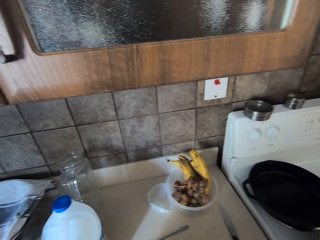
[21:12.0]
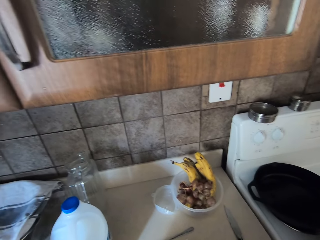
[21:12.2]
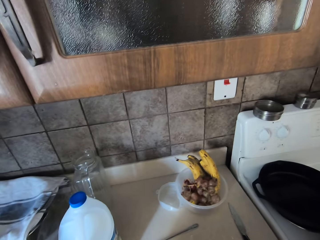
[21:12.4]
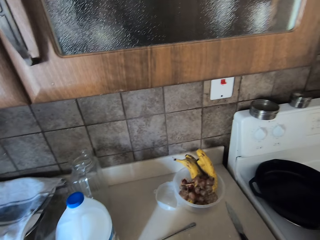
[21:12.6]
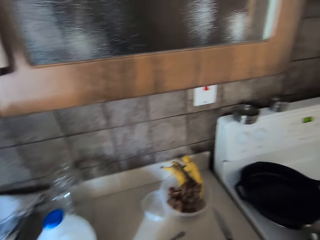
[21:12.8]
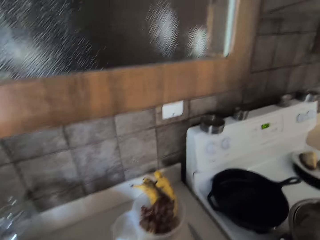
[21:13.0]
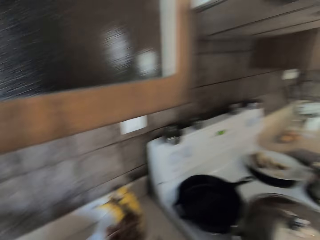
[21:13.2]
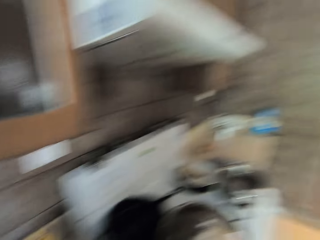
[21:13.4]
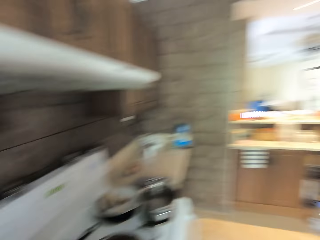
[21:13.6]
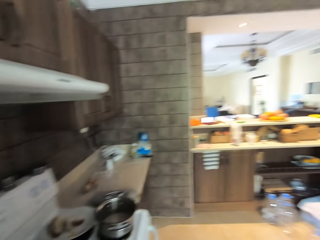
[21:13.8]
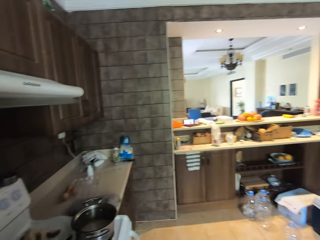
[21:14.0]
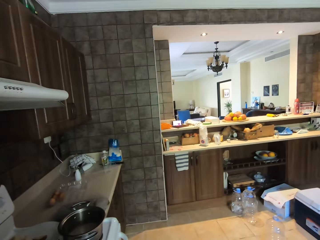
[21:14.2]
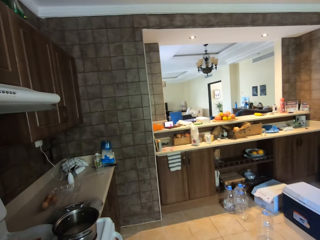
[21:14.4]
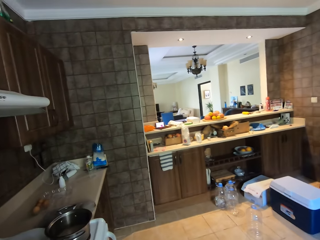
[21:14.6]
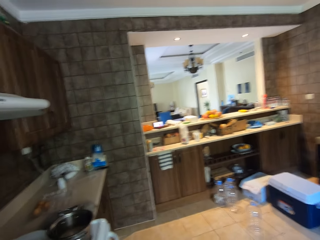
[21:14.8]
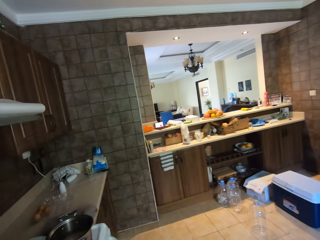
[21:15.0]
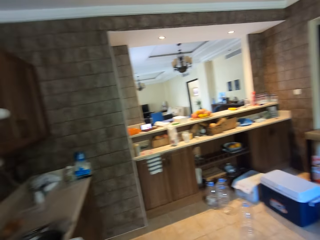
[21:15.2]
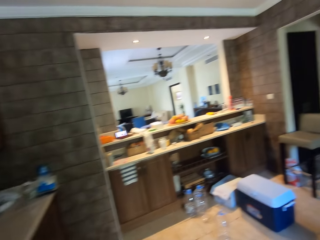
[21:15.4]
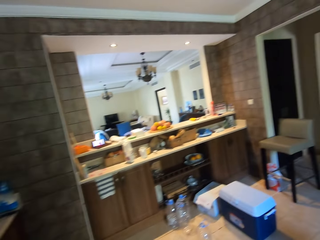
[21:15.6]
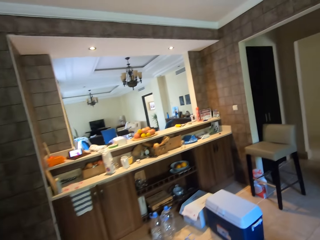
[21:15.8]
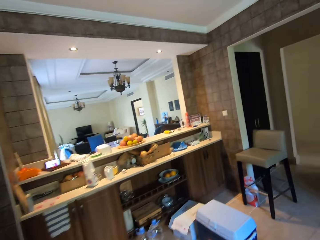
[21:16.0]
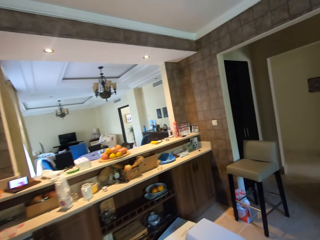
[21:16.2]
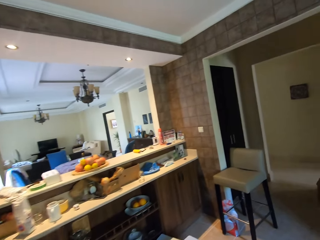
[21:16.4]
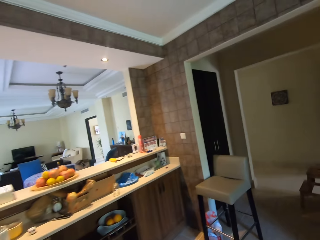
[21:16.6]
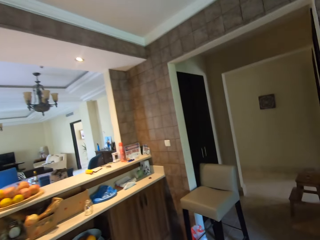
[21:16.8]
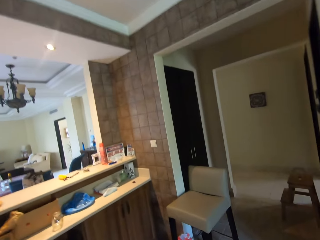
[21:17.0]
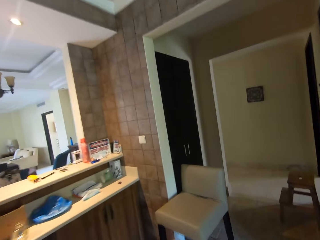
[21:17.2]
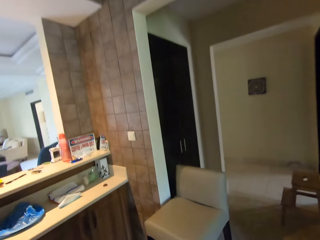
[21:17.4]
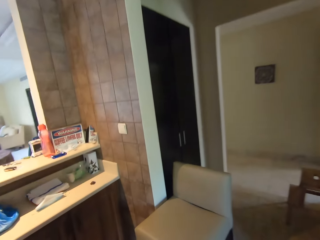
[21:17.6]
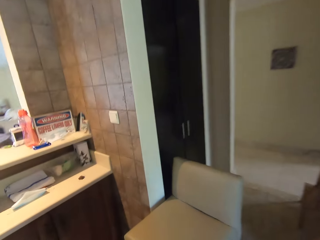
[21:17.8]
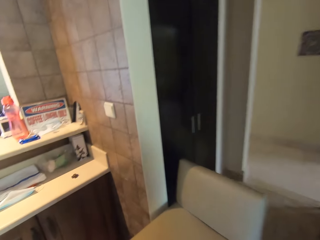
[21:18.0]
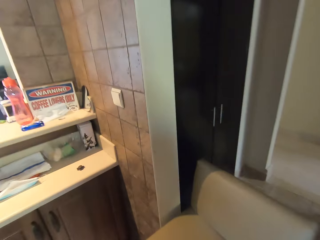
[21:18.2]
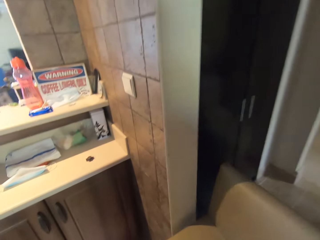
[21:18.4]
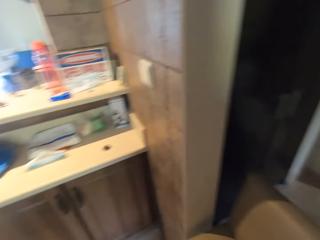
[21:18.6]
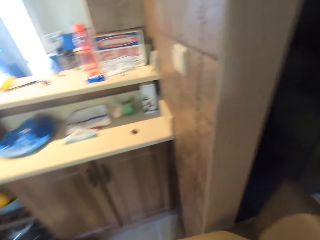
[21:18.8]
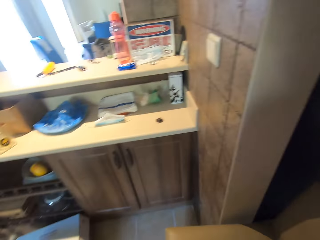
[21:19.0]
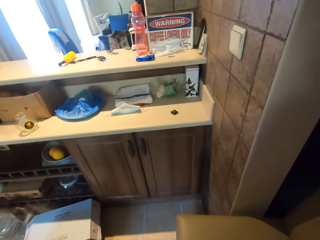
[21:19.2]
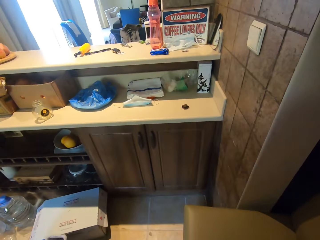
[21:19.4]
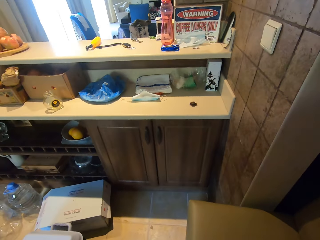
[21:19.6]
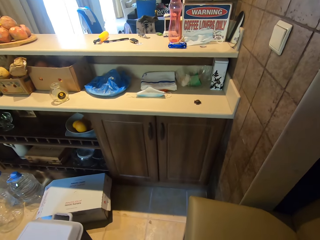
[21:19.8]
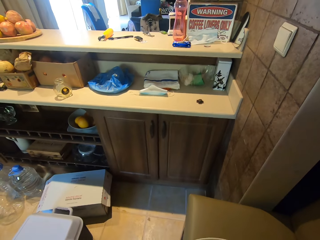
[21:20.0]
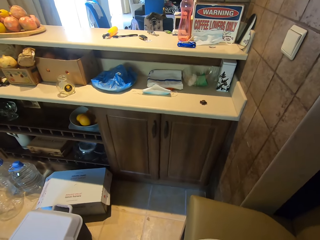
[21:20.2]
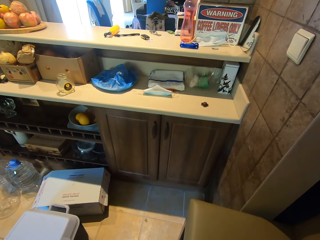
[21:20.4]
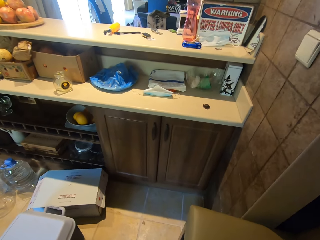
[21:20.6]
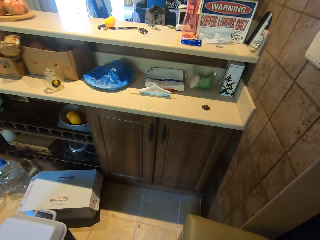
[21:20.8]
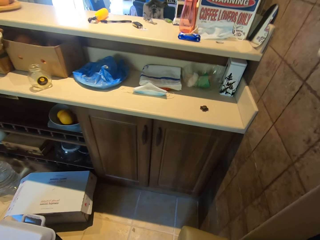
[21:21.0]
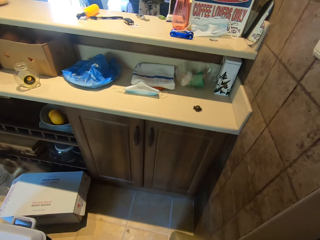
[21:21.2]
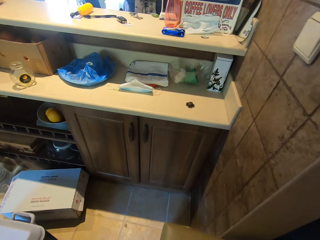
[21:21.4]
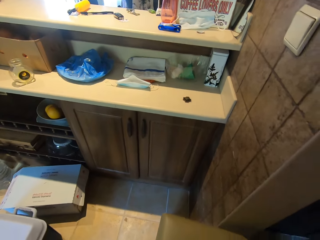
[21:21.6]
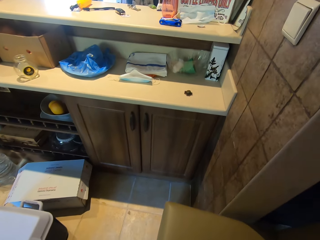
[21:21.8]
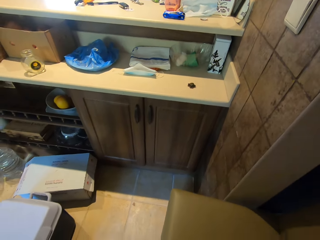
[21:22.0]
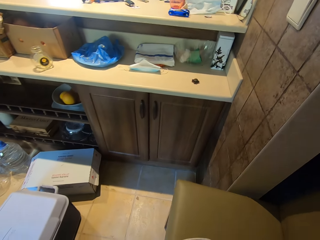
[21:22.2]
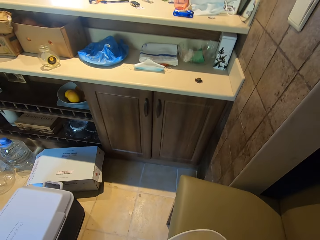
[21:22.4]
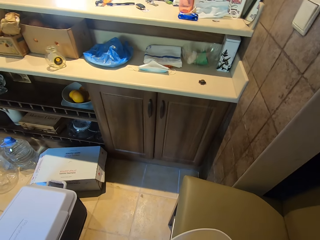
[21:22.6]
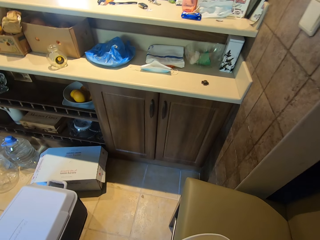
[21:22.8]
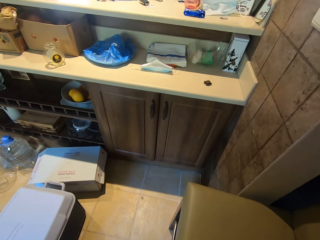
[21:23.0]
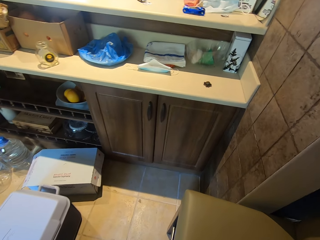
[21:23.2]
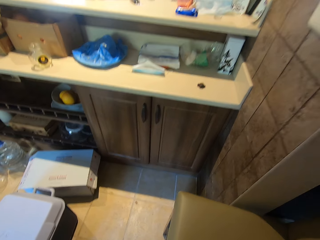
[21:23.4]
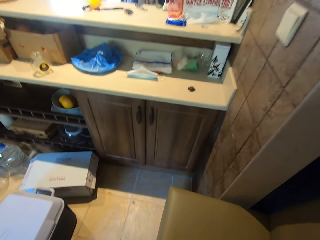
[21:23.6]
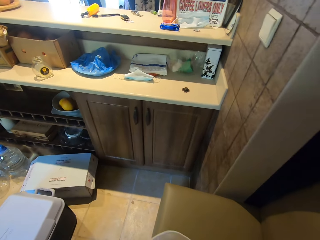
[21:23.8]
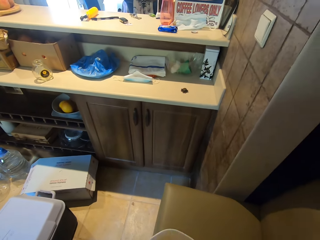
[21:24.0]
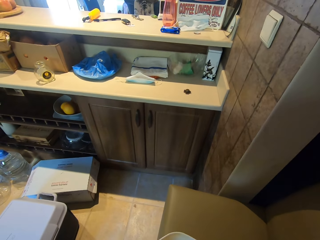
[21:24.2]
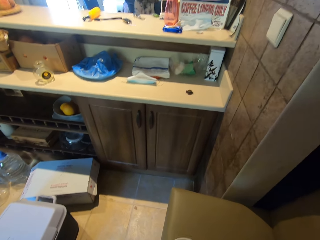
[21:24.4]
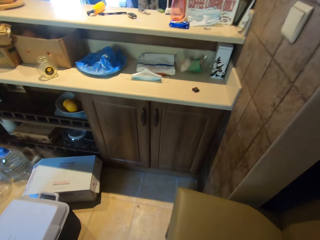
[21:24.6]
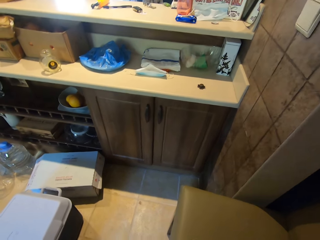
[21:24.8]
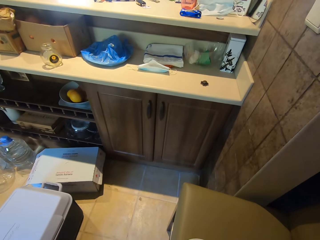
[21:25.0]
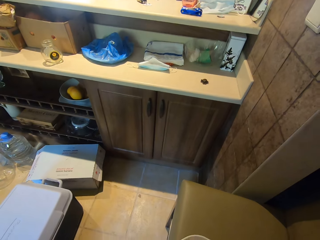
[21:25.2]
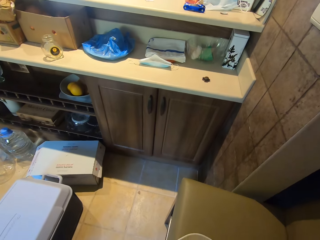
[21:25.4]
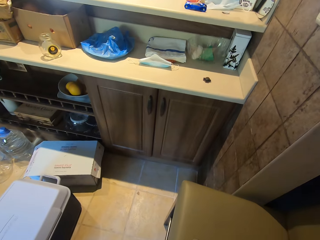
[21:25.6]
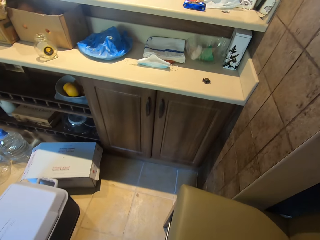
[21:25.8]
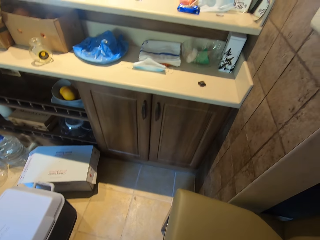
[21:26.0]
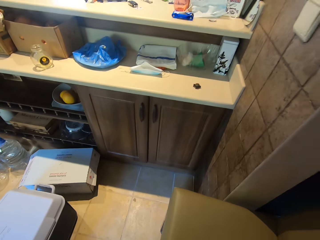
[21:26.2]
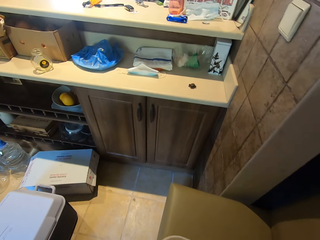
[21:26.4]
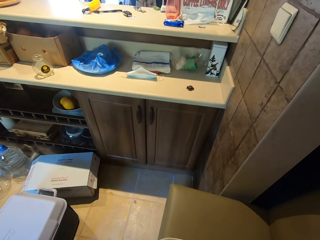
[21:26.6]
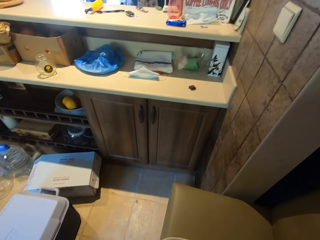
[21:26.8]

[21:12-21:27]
The camera wearer moves around. They turn right. They walk towards a seat. They knead the dough.

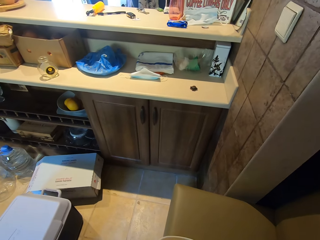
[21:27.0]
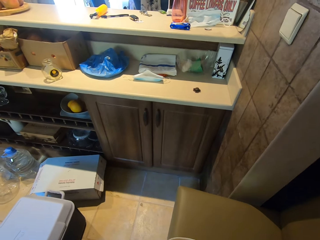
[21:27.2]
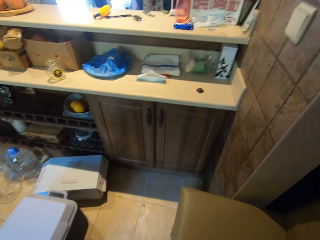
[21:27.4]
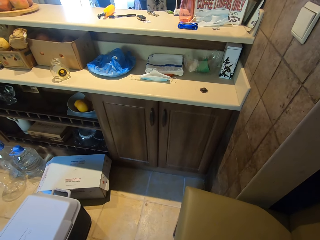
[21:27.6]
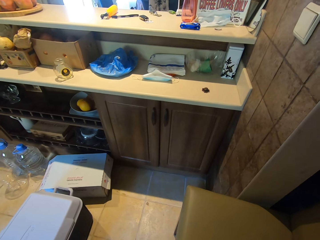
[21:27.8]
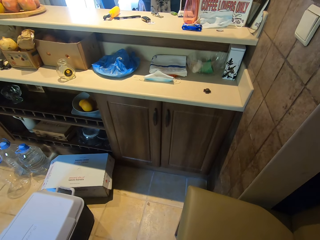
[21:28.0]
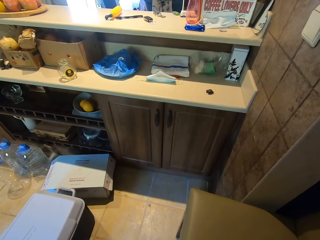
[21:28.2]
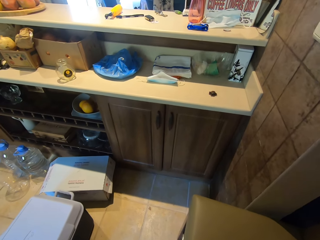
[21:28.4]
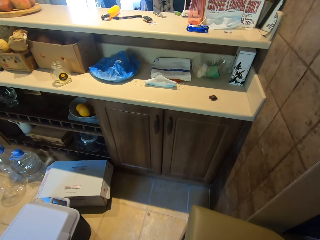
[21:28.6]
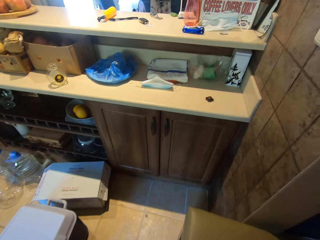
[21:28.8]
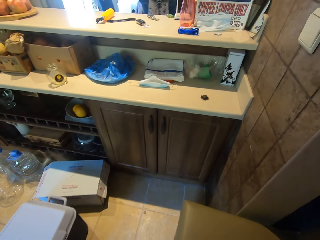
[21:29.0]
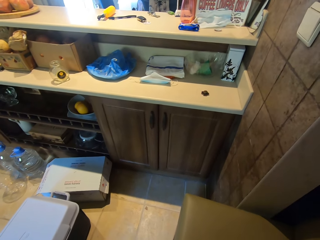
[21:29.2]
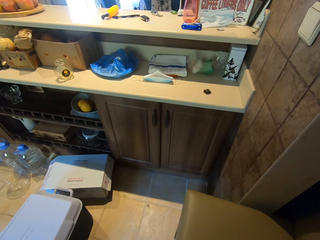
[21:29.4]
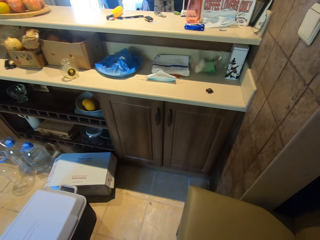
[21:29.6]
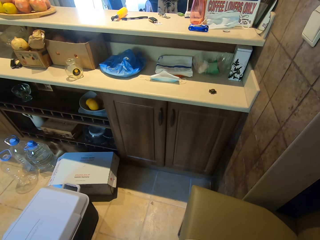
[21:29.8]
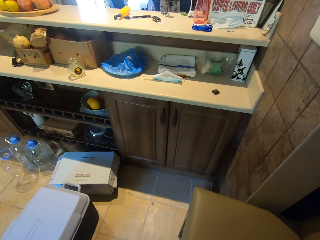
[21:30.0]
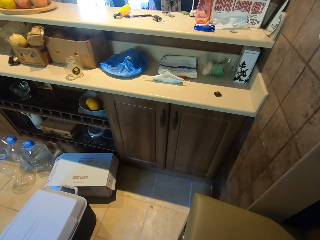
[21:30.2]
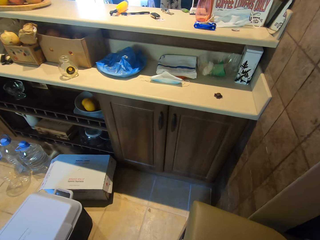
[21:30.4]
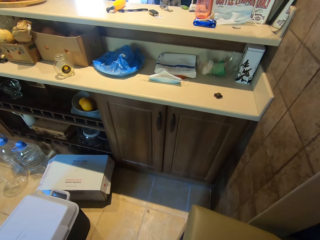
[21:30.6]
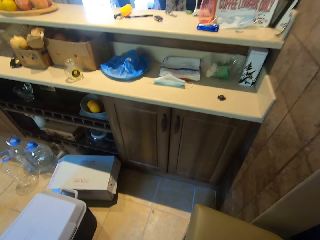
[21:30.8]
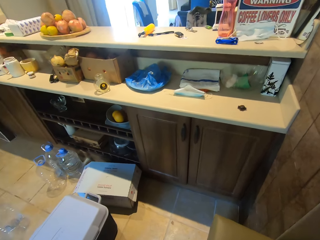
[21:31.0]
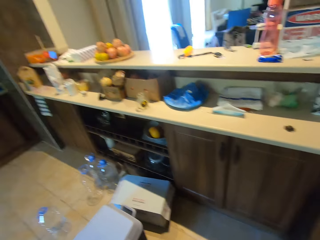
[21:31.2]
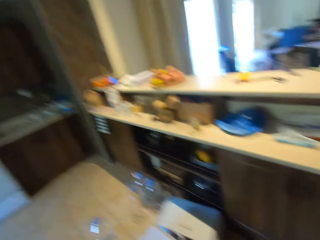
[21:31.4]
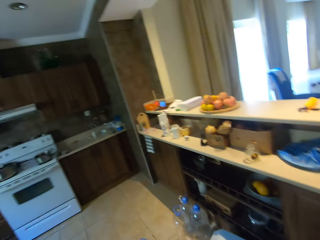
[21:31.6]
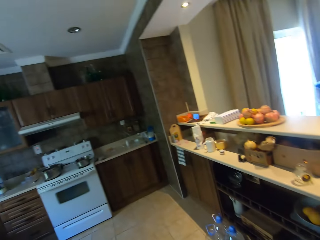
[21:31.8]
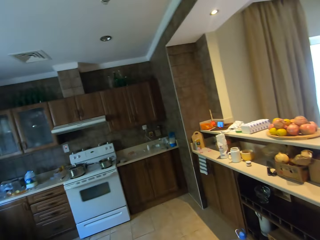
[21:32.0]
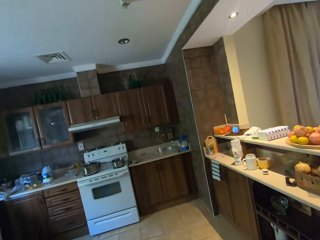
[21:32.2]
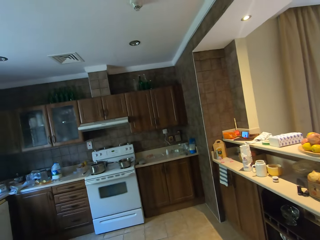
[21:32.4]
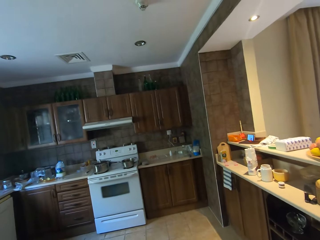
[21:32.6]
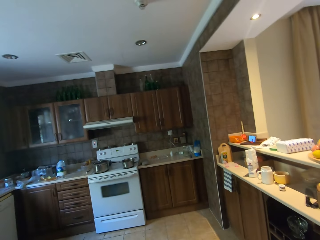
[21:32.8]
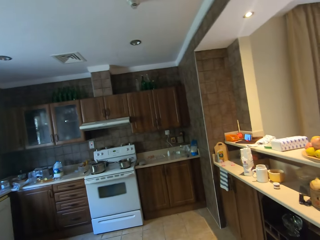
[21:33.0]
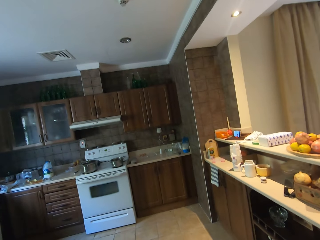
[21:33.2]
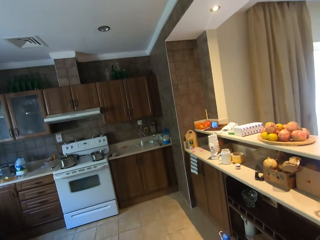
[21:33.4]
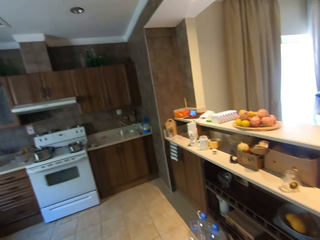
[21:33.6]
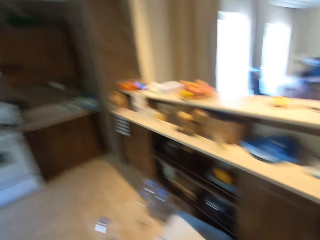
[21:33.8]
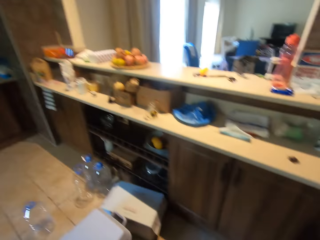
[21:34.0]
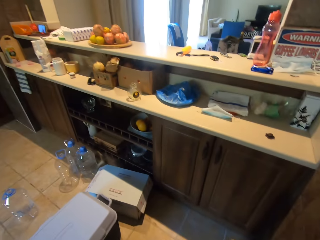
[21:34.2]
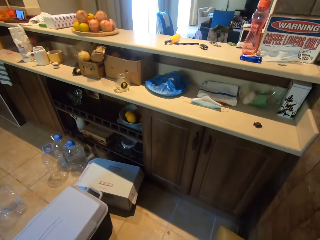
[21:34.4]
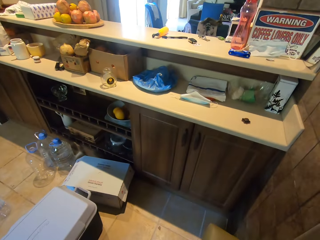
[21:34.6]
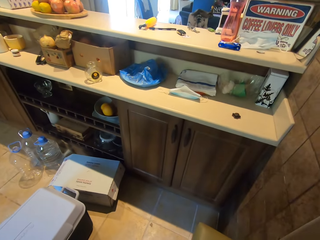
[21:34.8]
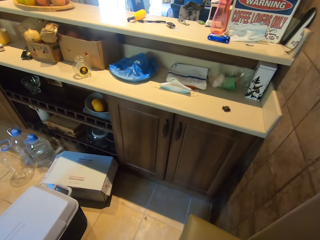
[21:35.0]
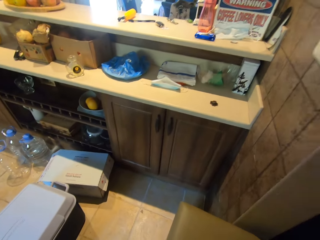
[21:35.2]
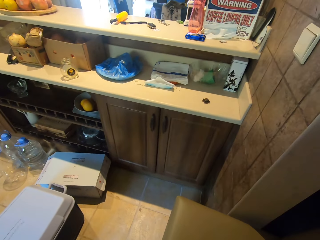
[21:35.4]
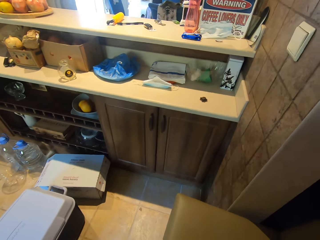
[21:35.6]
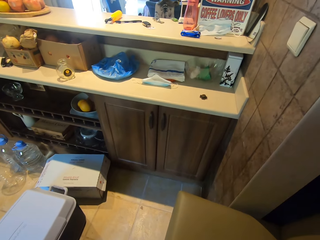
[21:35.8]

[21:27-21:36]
The camera wearer looks around the kitchen.
